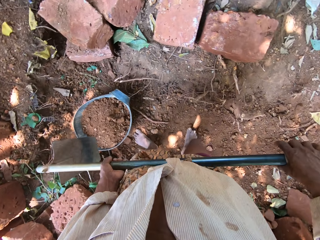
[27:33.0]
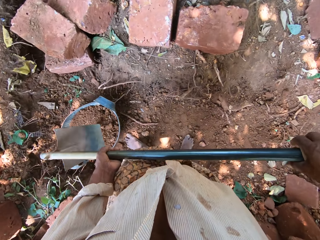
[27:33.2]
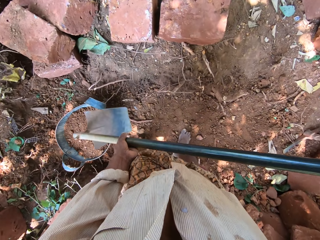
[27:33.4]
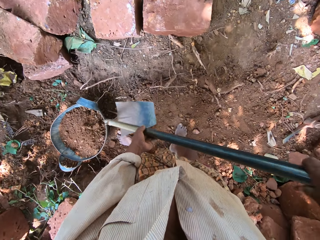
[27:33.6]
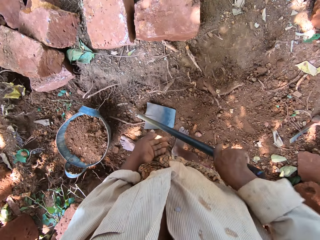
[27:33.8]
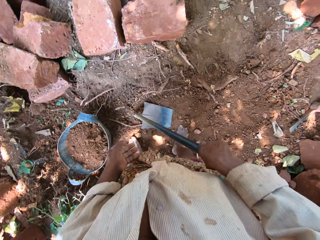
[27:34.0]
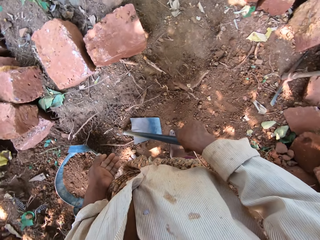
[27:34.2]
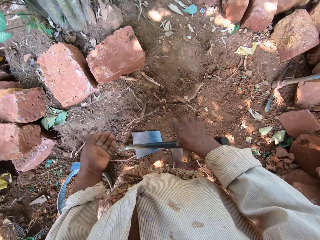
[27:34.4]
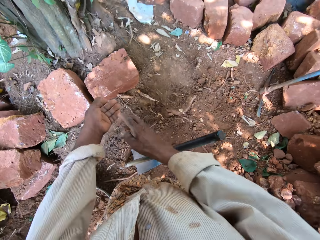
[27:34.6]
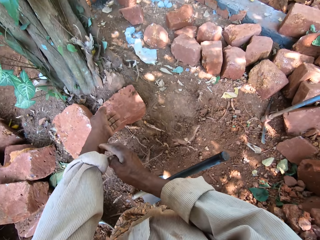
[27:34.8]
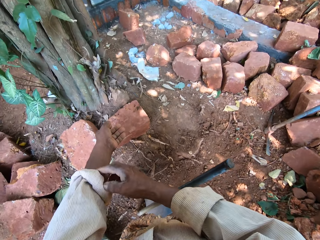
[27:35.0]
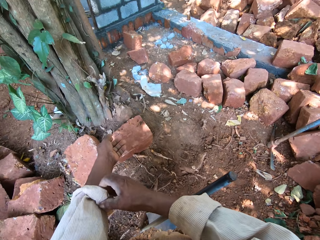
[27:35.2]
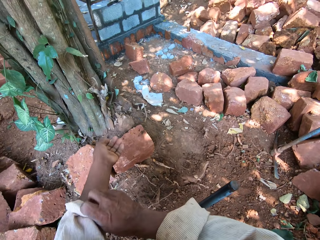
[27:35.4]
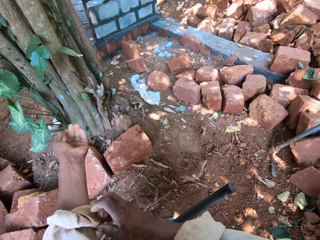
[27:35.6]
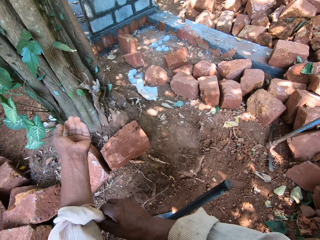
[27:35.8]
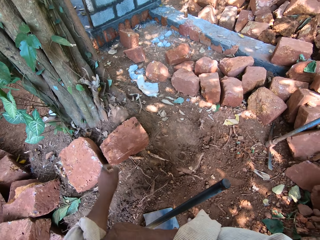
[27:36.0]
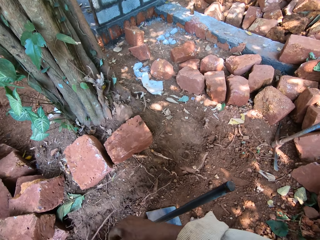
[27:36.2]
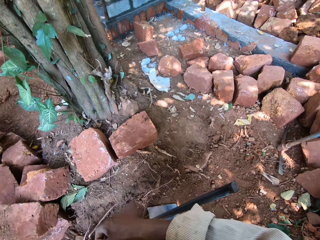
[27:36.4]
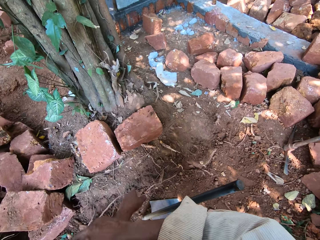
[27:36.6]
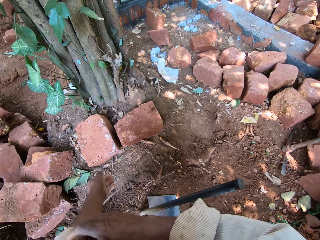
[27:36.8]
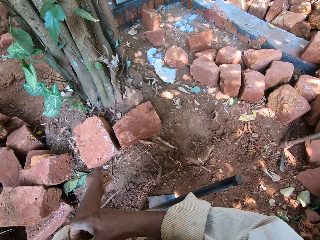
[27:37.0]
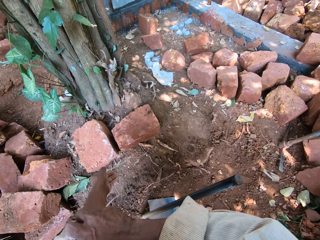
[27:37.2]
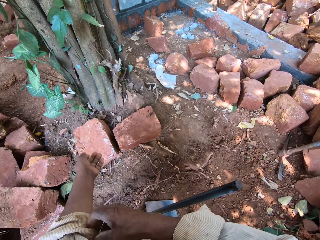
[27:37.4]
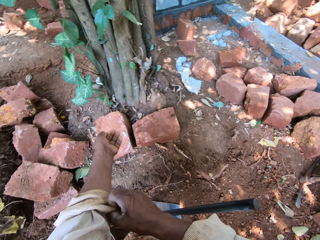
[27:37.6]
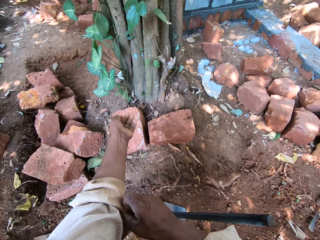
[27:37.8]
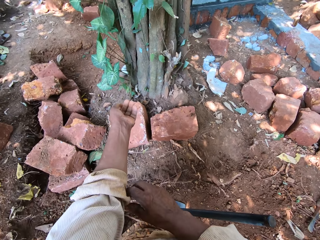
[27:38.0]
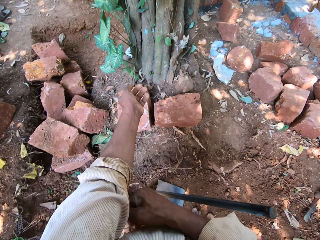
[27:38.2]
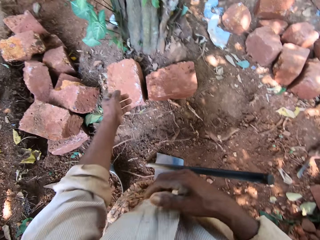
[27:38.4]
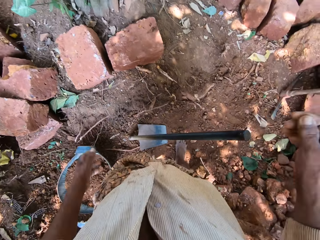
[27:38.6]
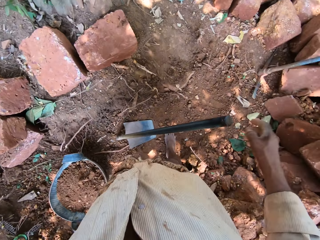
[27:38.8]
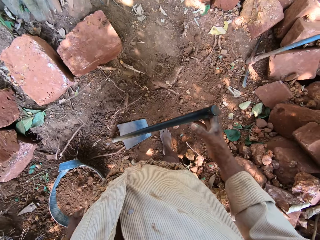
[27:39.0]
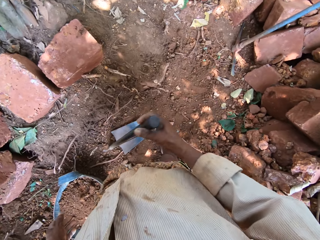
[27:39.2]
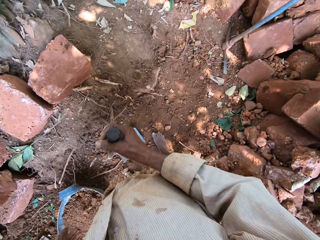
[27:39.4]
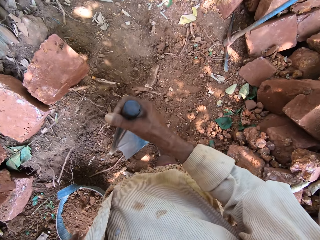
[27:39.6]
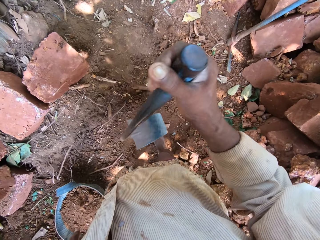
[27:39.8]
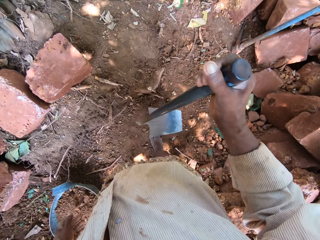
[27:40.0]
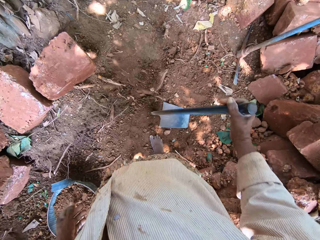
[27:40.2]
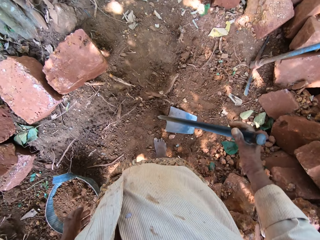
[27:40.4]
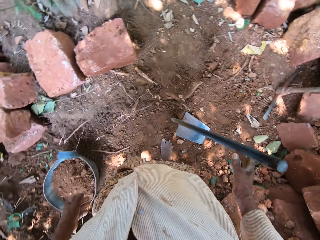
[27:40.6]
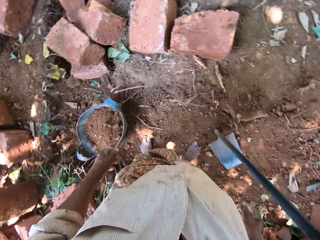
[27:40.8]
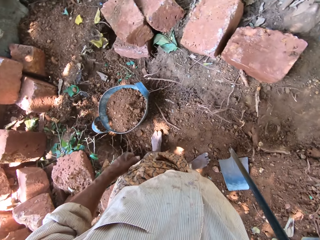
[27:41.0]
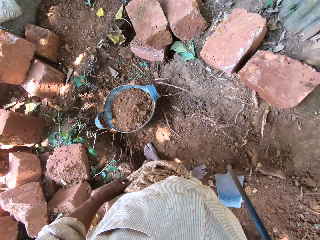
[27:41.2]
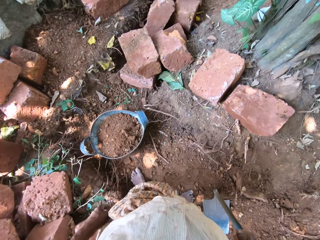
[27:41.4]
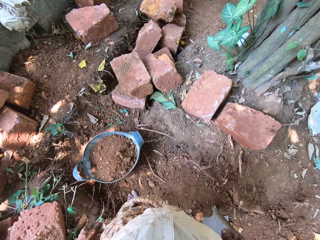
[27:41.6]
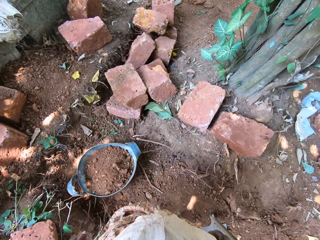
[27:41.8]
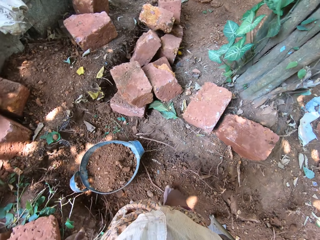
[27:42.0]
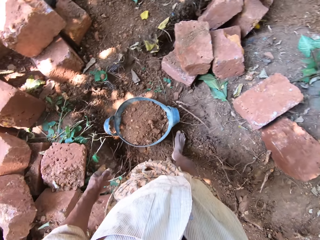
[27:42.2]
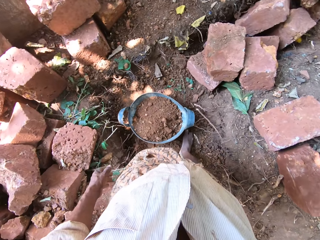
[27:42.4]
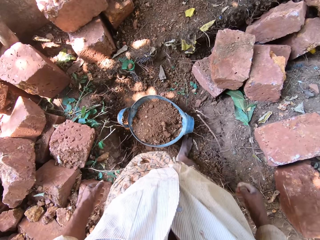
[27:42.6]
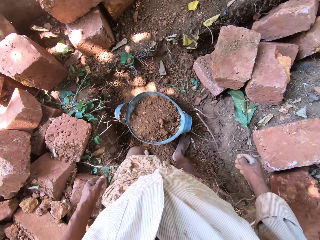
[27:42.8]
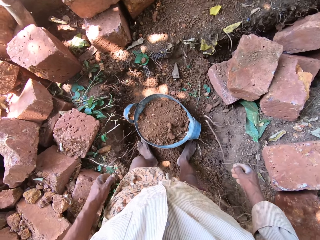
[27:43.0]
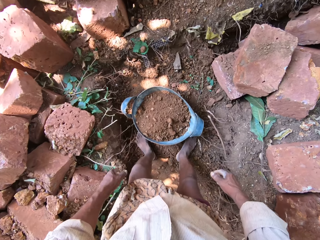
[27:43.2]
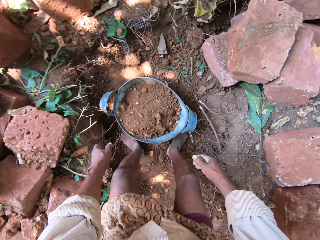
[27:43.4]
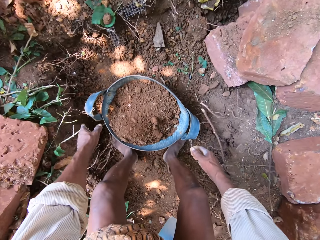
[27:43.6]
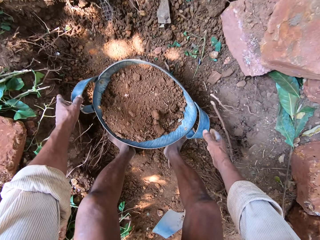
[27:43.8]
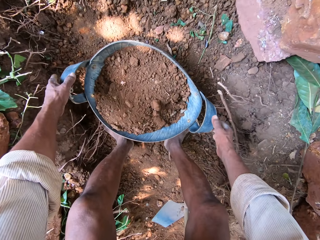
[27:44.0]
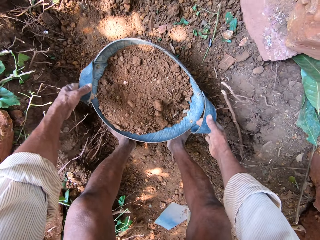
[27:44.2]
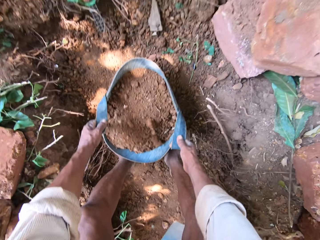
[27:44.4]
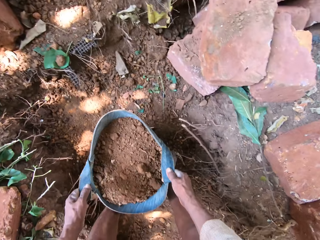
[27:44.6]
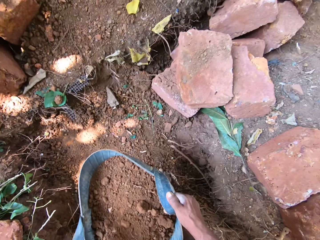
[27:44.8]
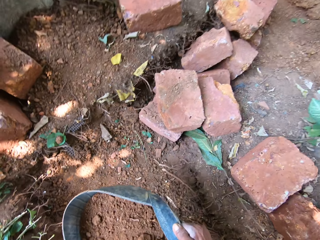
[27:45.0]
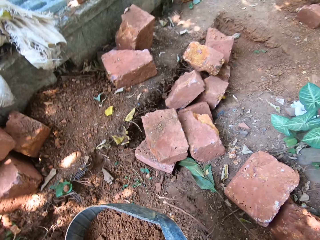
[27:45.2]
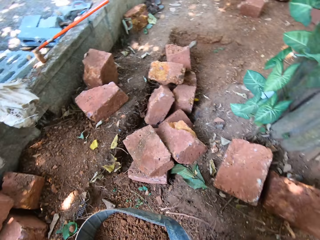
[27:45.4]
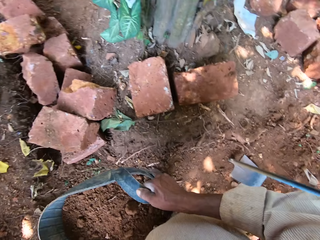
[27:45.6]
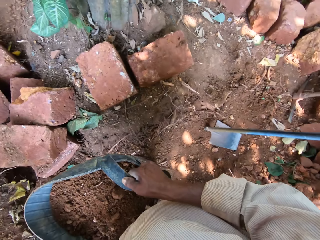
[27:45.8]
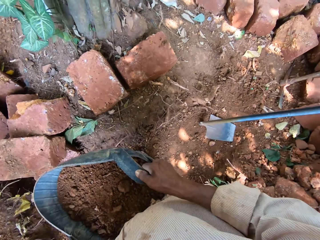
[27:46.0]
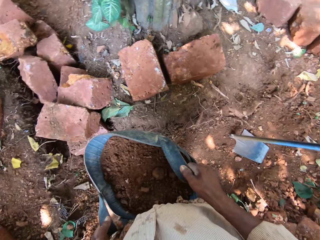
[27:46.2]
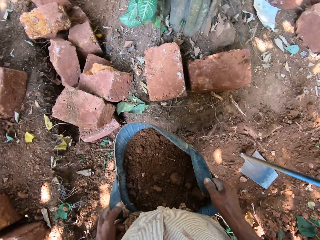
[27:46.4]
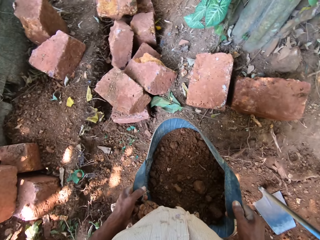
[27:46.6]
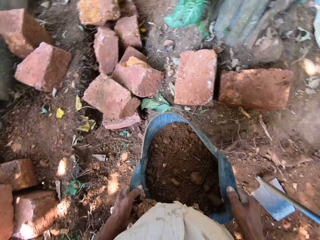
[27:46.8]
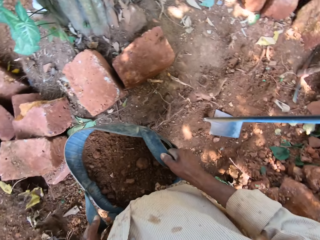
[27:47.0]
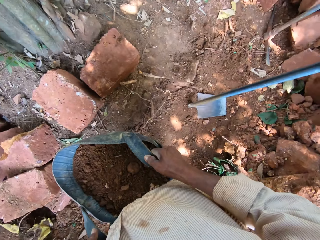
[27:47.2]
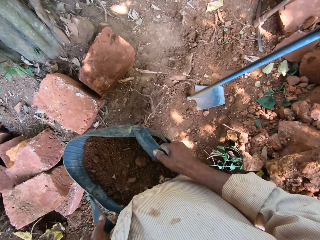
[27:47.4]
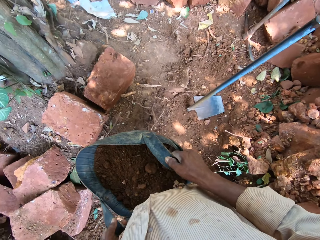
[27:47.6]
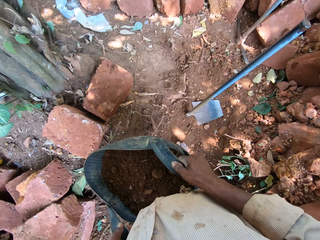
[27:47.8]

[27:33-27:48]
The camera wearer drops the hoe on the ground with his right hand. He adjusts the sleeve of his shirt with his right hand. He adjusts the hoe on the ground with his right hand. He picks up the hoe with his right hand, and puts down the hoe. He picks the pan or bucket from the ground with his hands. He carries the bucket of soil.

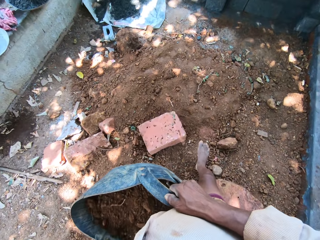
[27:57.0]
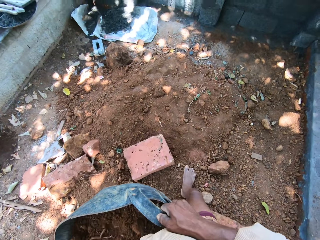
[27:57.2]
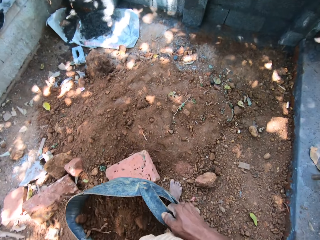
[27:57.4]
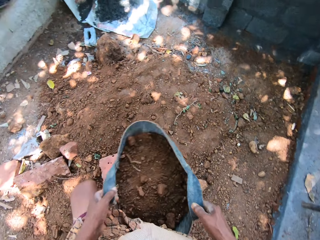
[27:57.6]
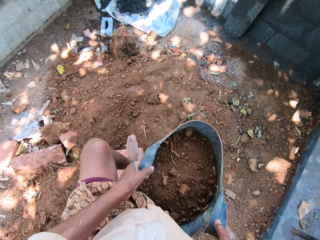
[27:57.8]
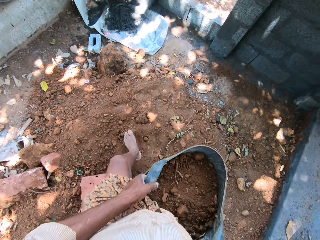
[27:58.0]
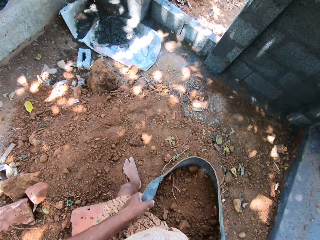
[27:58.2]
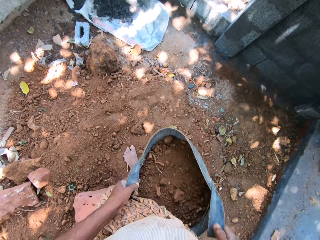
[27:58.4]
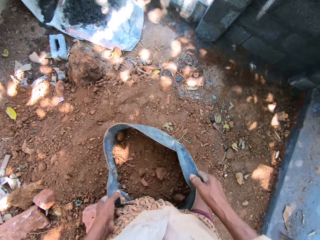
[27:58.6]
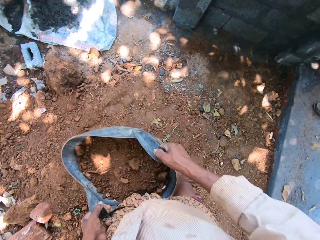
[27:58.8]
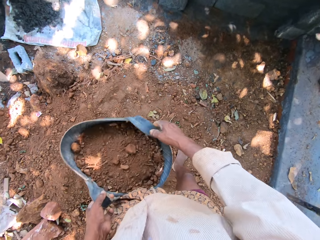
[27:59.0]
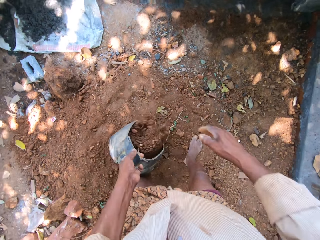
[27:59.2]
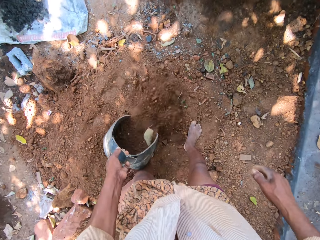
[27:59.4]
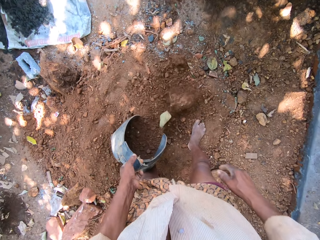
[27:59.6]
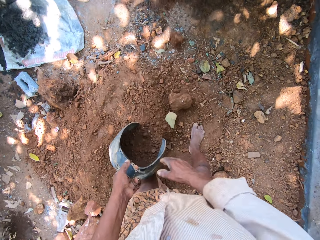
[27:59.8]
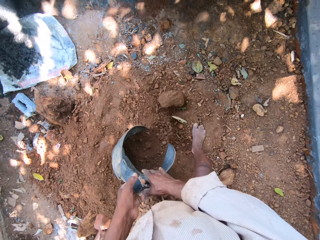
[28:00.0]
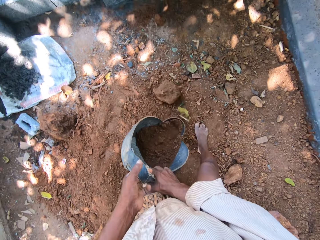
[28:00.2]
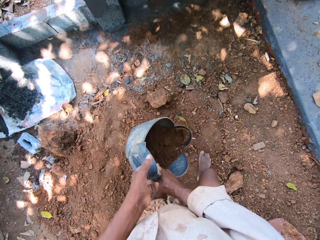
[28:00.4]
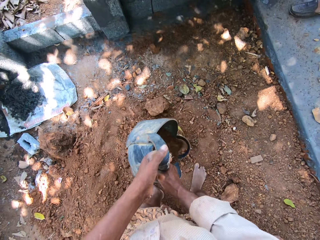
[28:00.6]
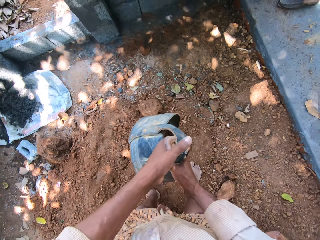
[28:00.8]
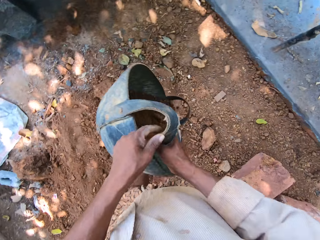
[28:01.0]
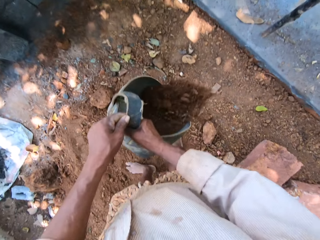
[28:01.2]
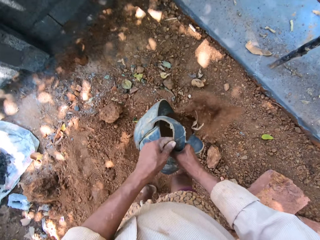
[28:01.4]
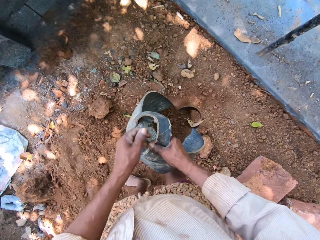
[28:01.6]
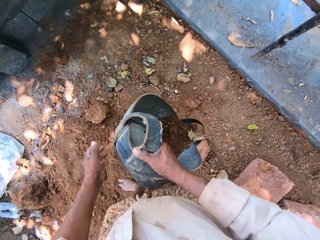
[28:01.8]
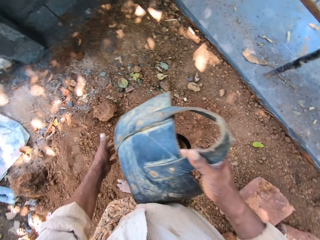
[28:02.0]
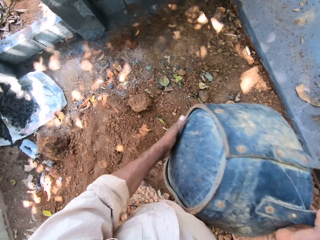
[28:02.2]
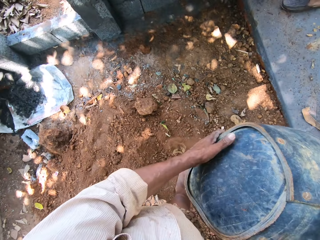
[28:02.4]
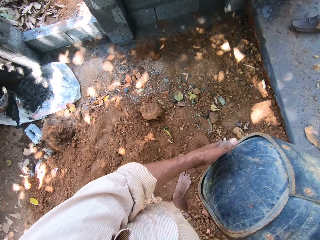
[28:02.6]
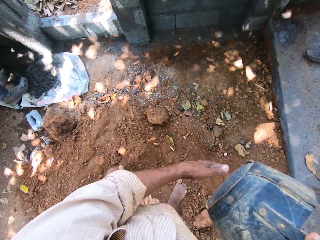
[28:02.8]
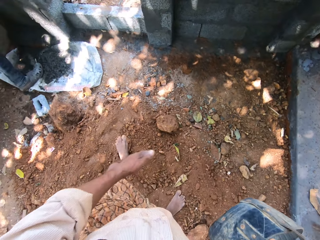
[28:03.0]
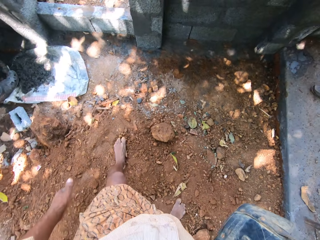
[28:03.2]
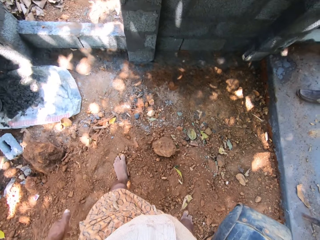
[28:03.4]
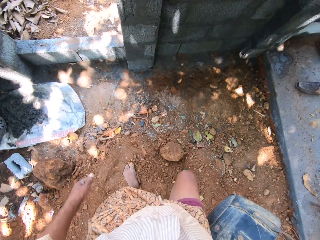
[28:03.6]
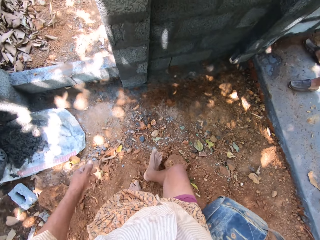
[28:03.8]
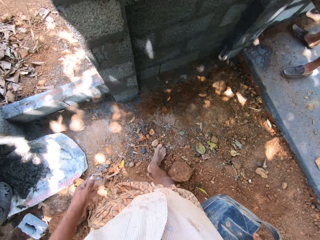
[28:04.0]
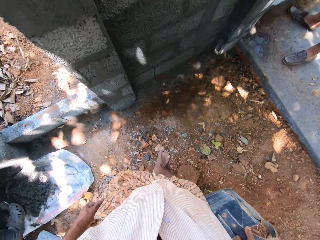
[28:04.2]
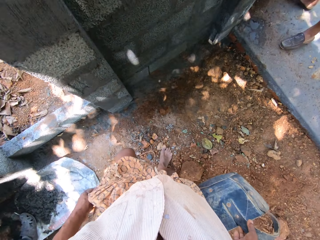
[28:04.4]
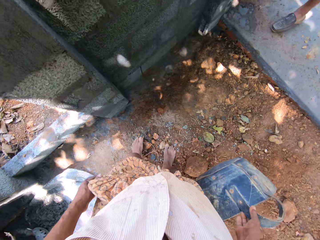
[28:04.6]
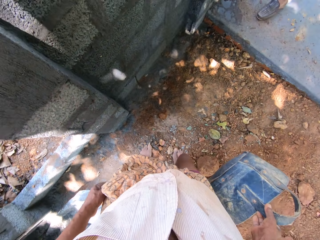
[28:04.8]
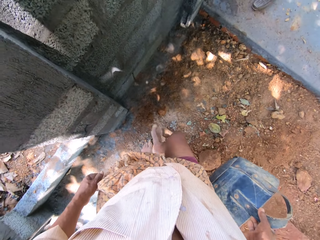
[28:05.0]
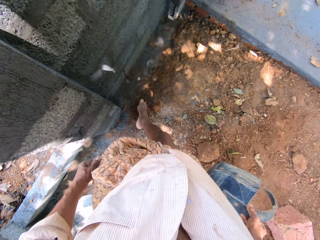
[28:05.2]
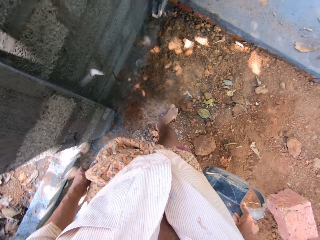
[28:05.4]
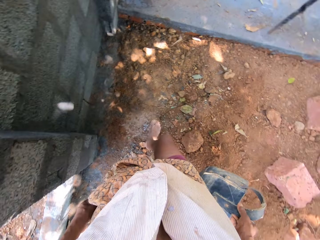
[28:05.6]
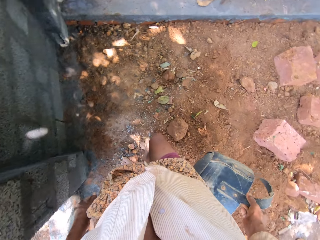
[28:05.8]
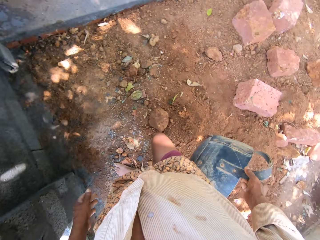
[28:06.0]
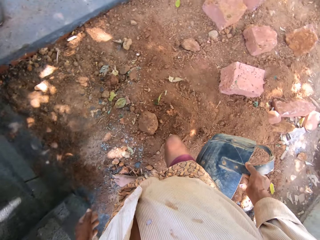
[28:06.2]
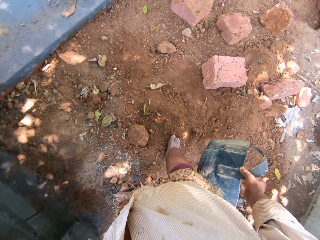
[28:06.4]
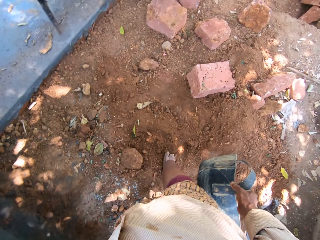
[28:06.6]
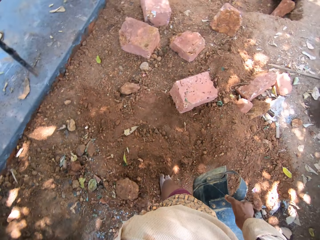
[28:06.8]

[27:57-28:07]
The camera wearer pours sand from the pan on the ground with his hands. He carries an empty bucket with his right hand. He wipes his right leg on the ground.
